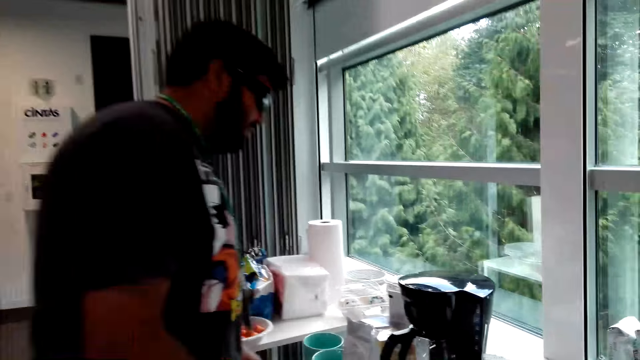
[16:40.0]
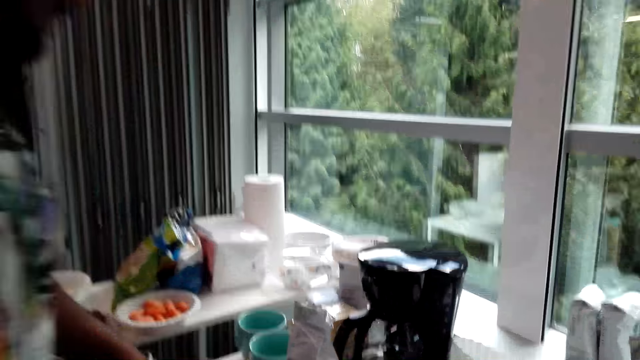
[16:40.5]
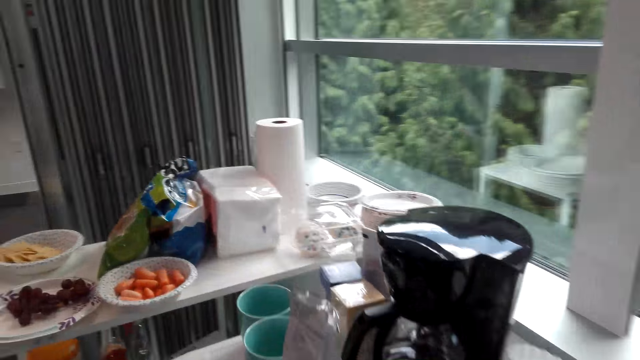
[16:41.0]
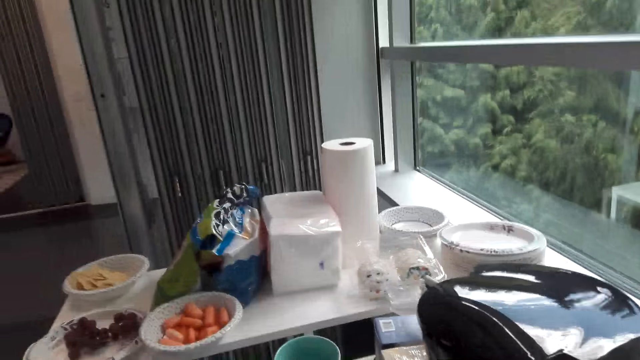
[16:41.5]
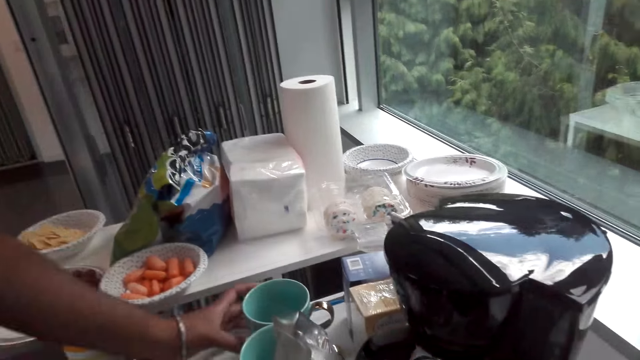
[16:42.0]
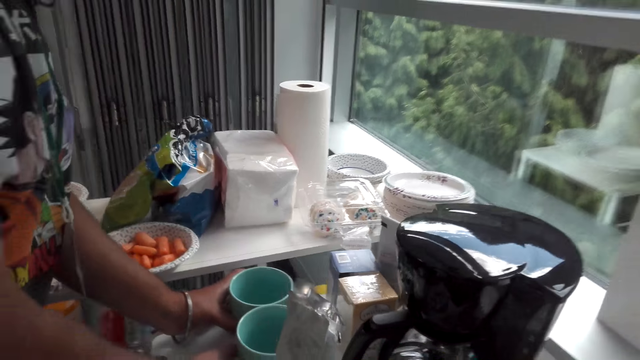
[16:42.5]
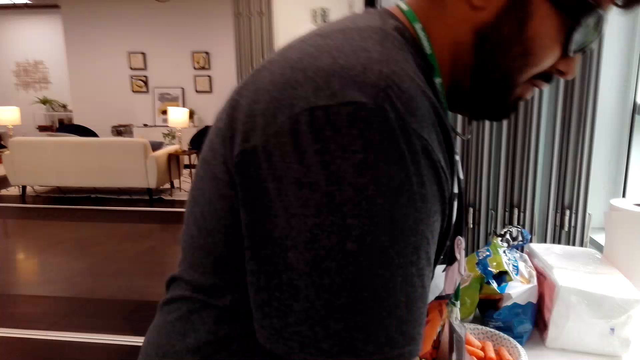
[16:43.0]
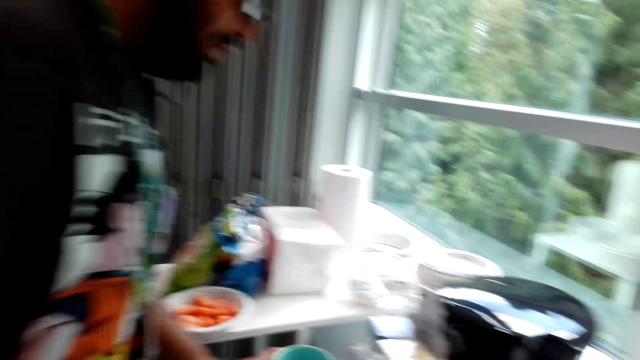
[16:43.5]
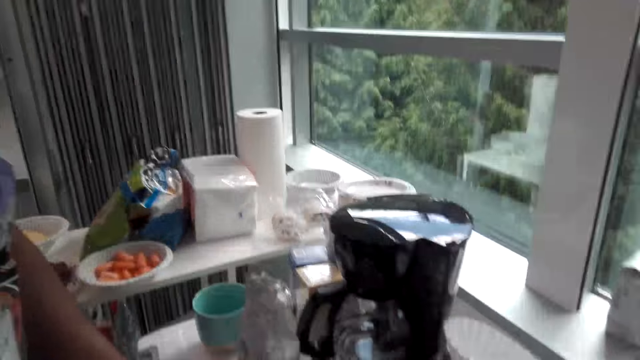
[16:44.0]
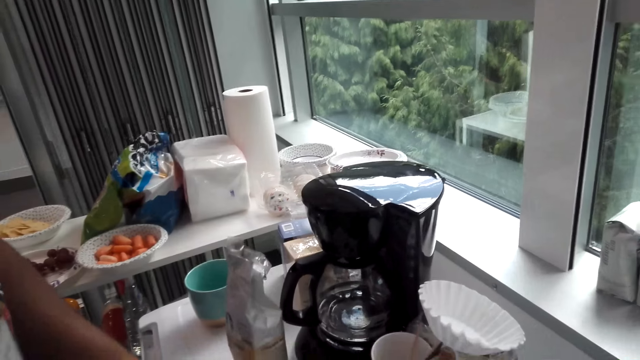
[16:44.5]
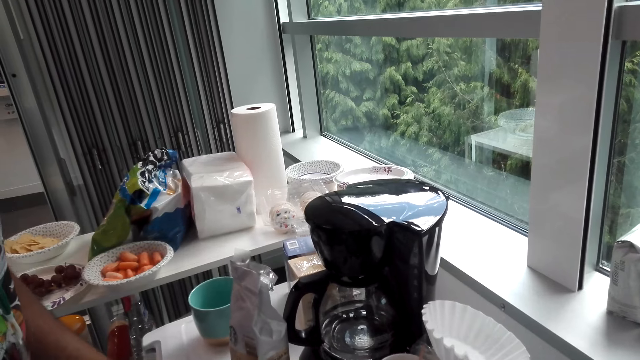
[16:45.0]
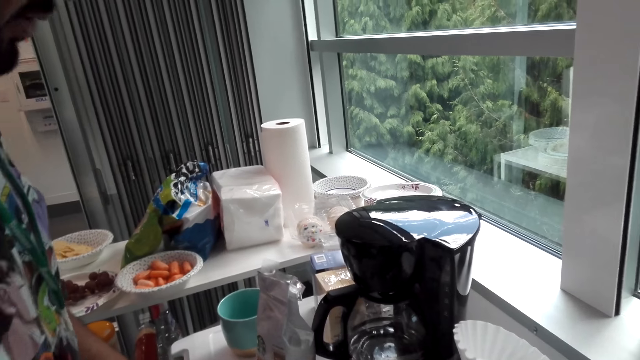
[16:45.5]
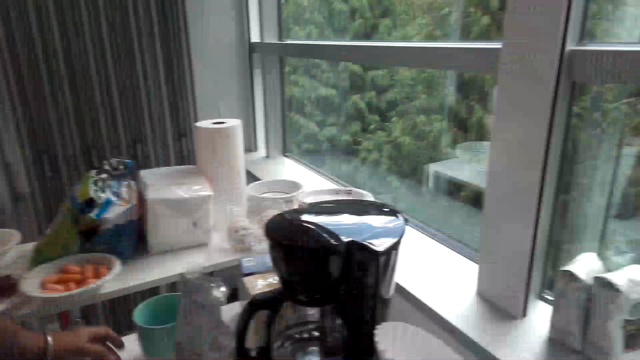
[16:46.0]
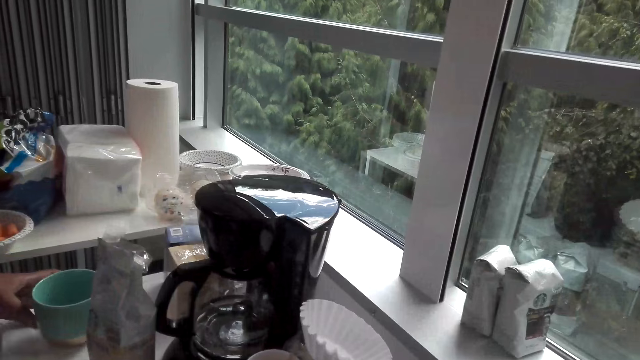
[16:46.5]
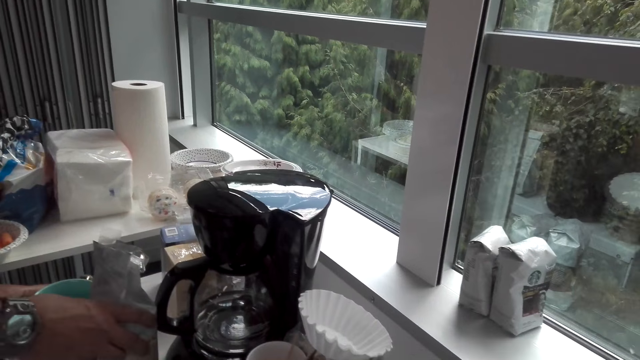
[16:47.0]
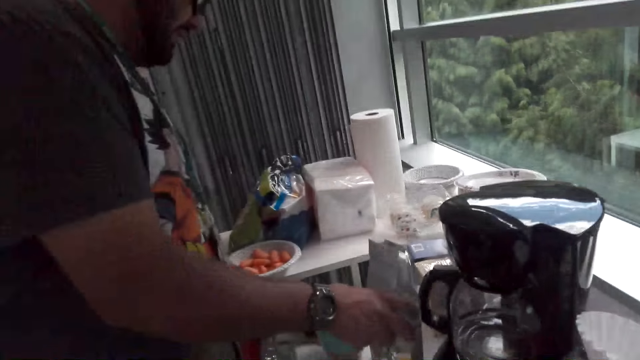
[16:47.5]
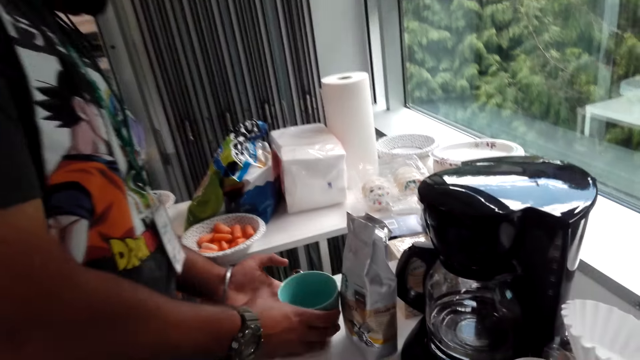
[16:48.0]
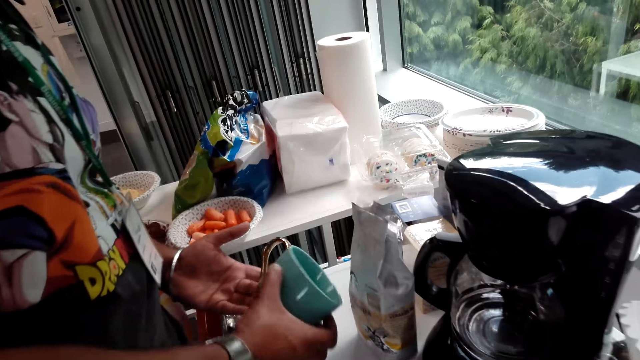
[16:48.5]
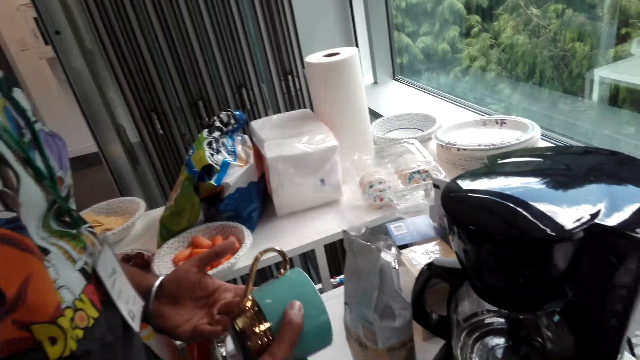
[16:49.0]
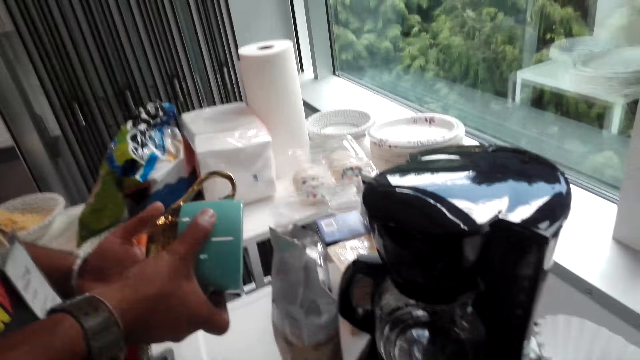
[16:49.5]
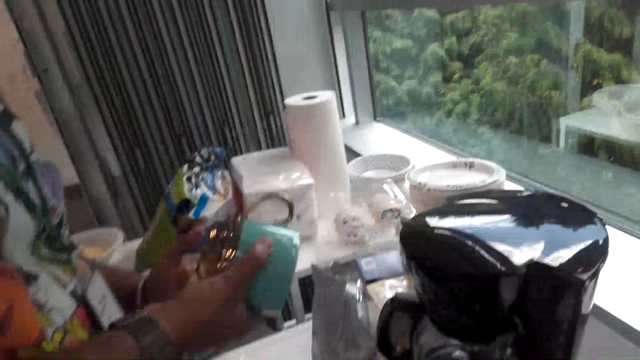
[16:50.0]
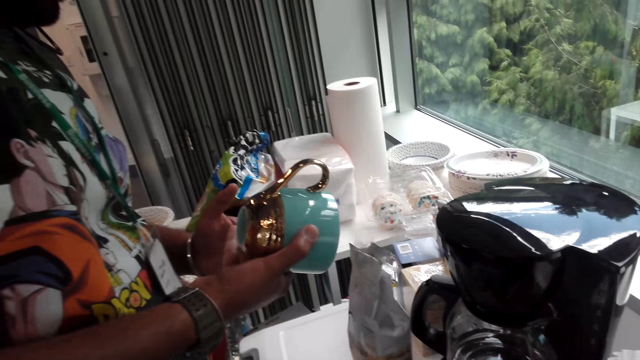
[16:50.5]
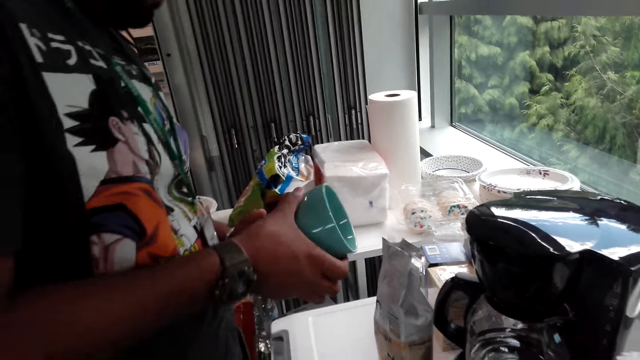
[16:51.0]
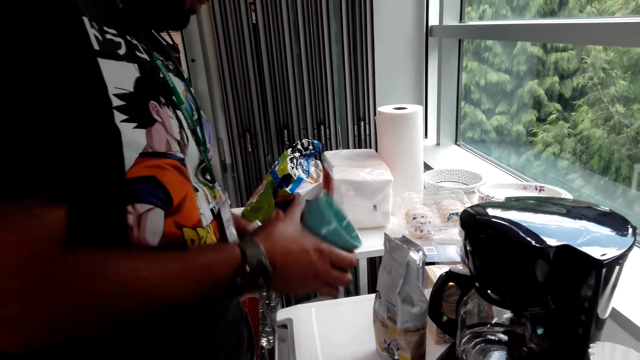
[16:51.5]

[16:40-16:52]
The man picks up a cup from the table. The man holds the cup with his left hand. The man gives the camera wearer the cup. The man holds the coffee. The man picks up a cup from the table. The man holds the cup with both hands.

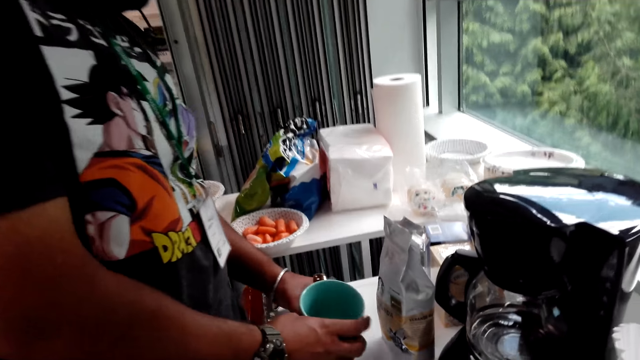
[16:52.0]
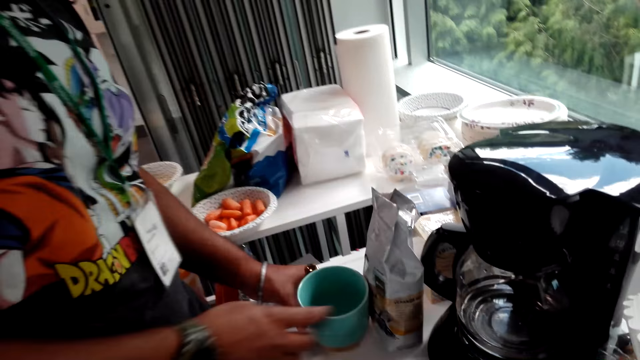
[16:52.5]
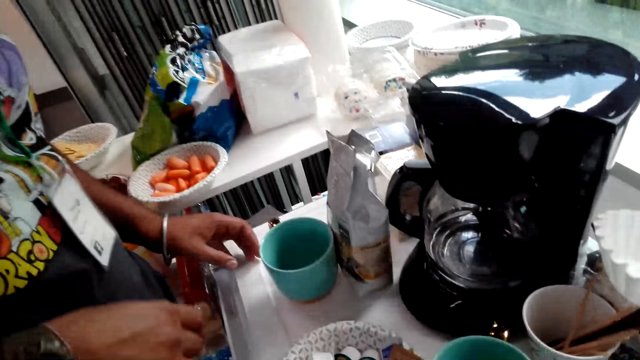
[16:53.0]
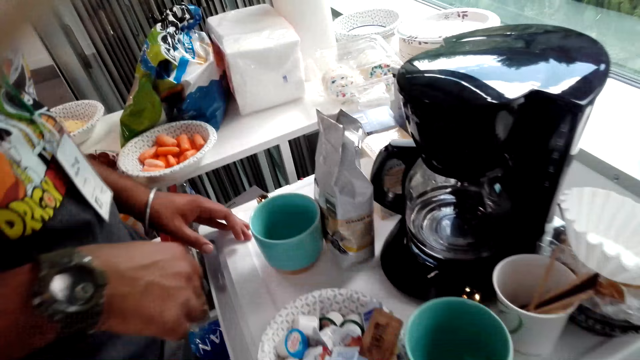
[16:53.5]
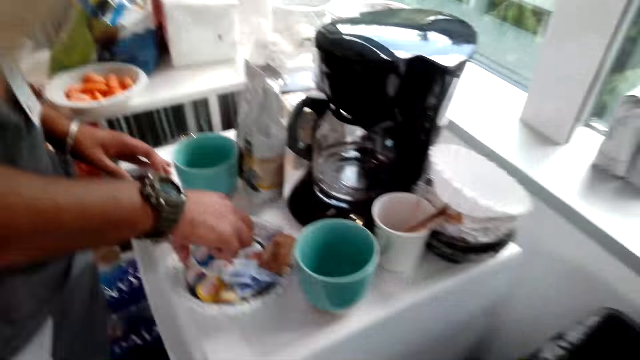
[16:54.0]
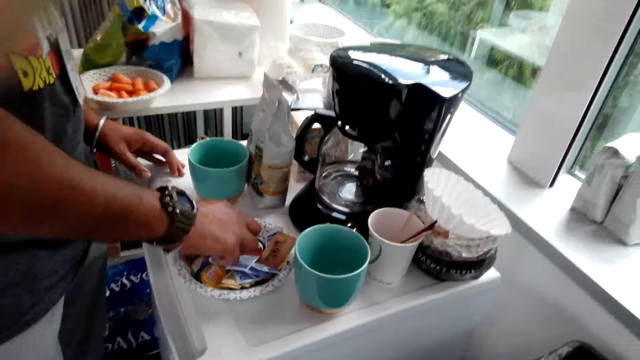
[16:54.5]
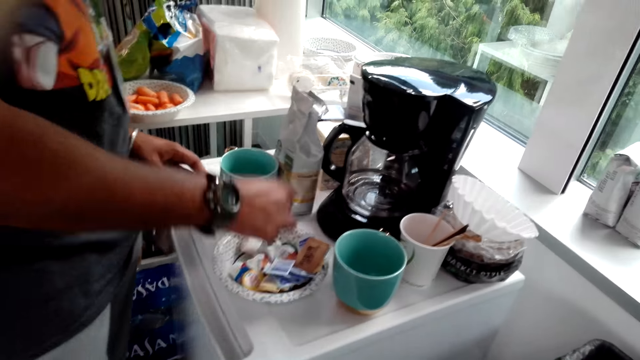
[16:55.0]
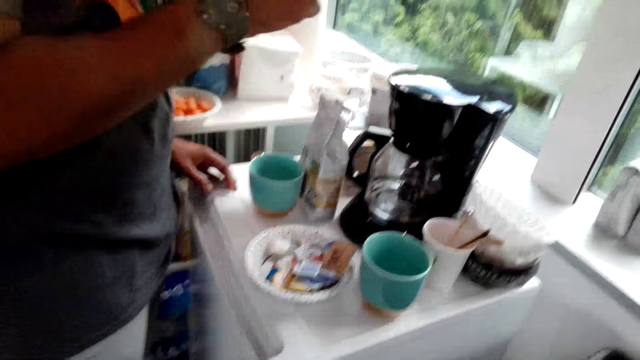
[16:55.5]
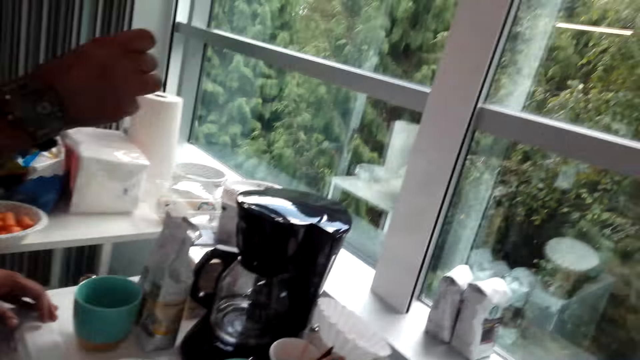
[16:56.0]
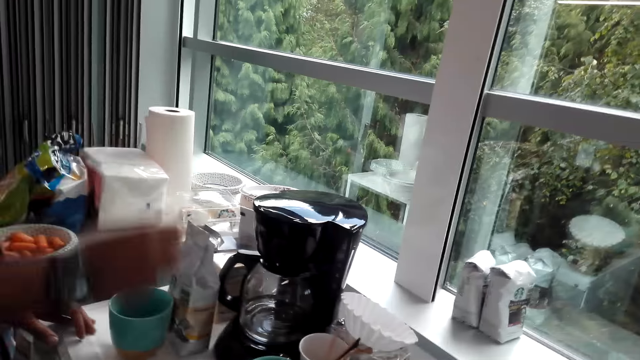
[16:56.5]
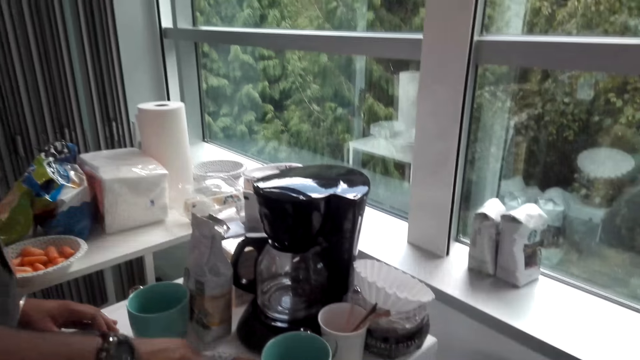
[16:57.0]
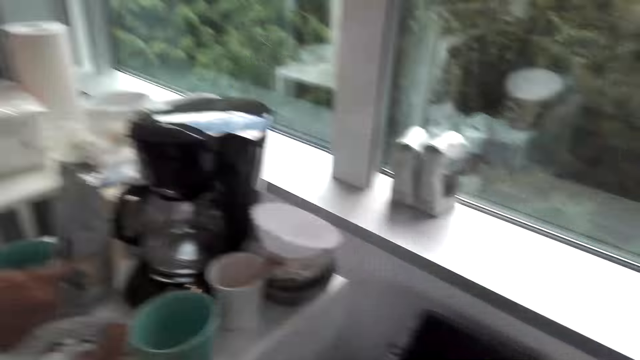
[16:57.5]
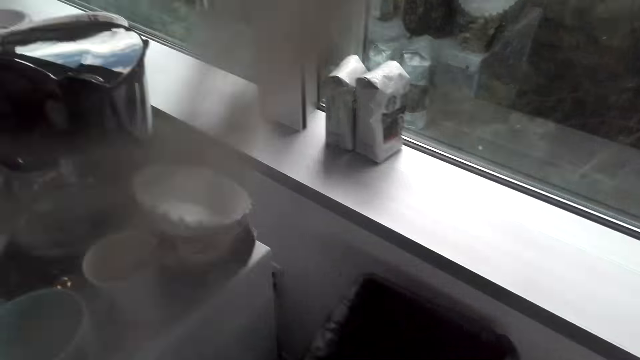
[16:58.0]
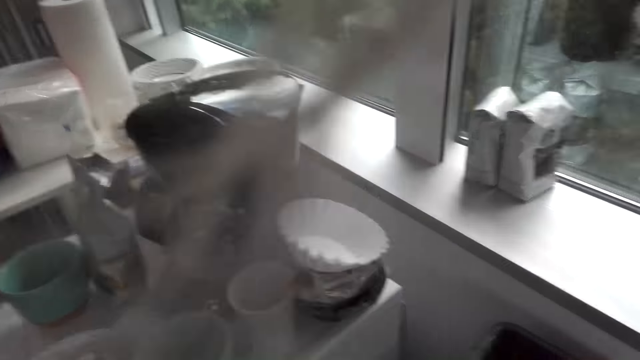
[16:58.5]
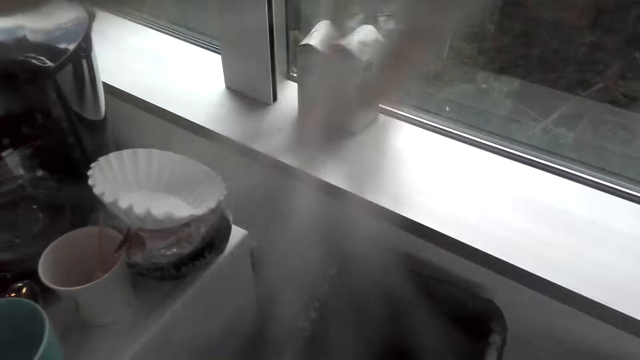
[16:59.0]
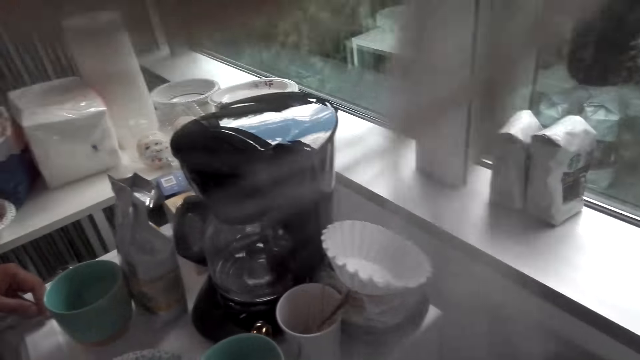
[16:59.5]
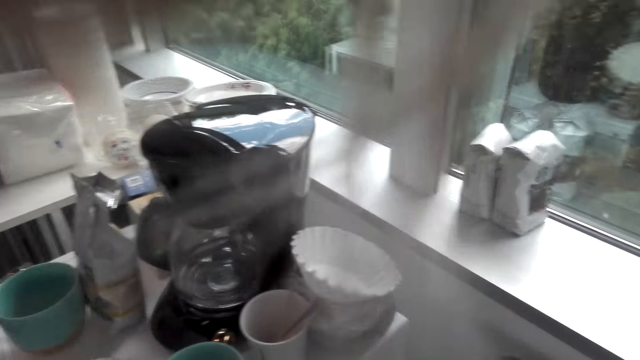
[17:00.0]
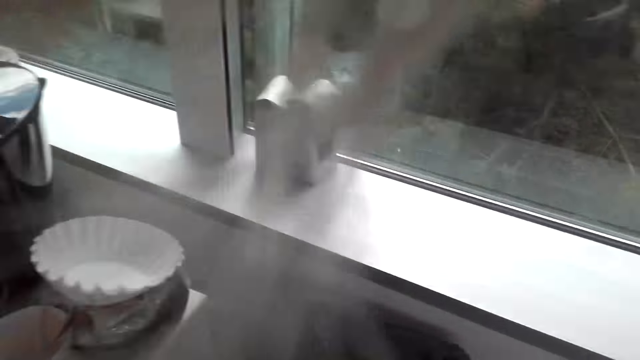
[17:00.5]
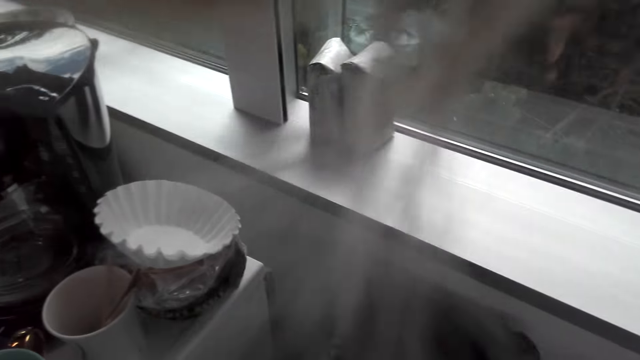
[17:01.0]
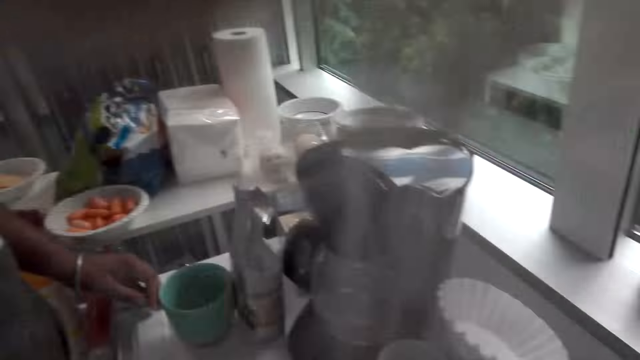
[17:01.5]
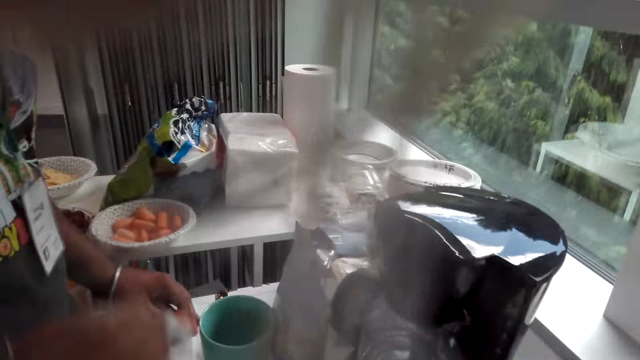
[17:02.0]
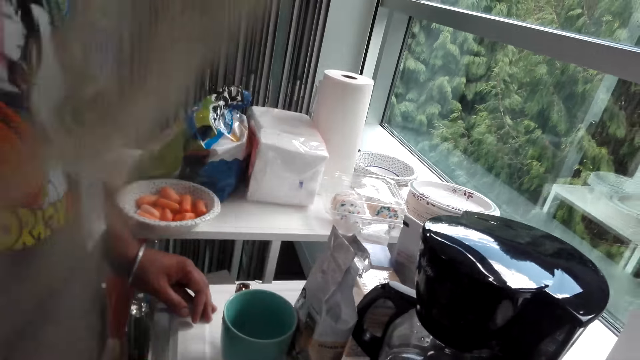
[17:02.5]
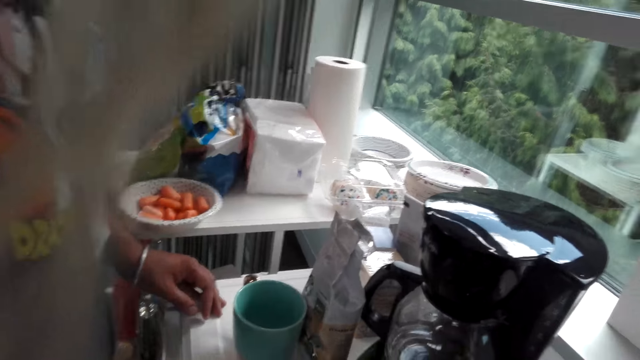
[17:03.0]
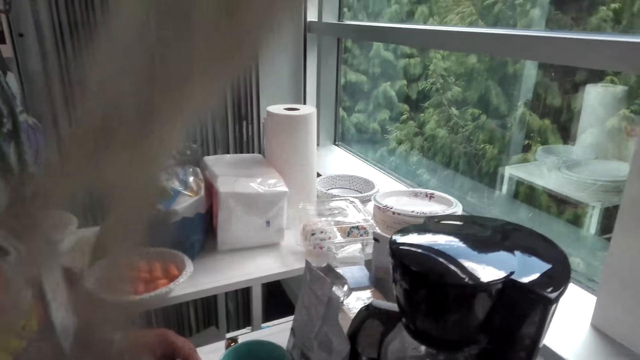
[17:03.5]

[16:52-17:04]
The man places the cup on the table. The man picks something from the plate or bowl.
